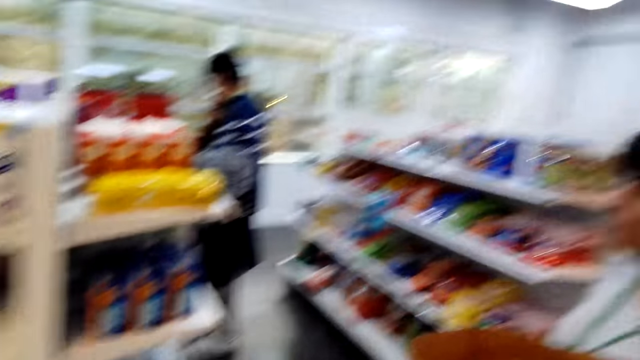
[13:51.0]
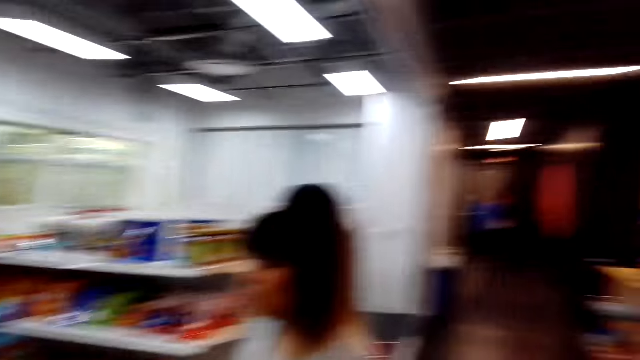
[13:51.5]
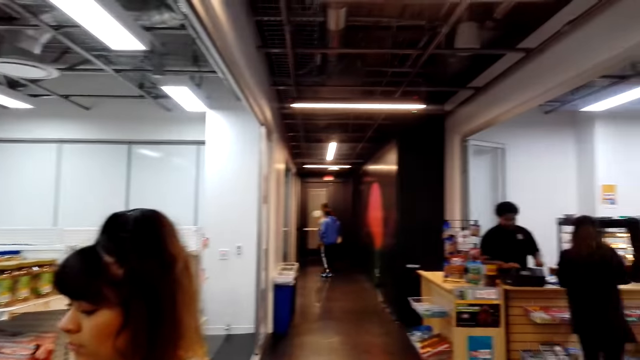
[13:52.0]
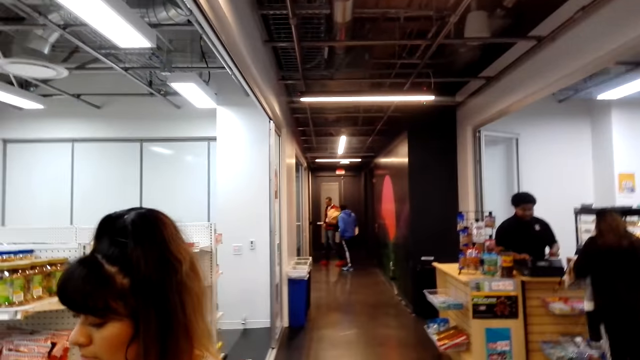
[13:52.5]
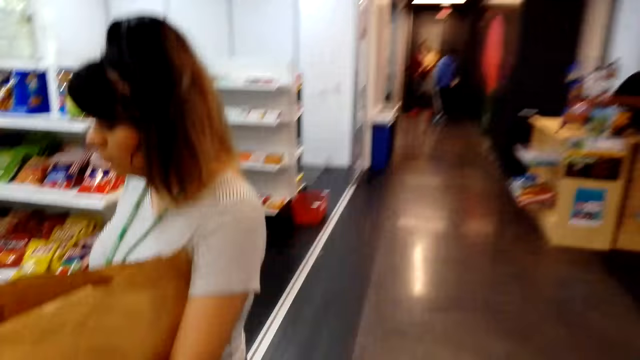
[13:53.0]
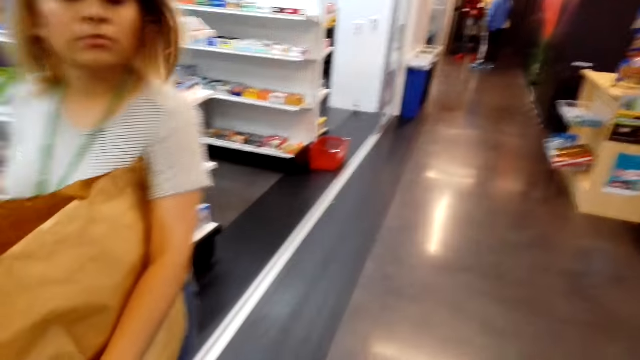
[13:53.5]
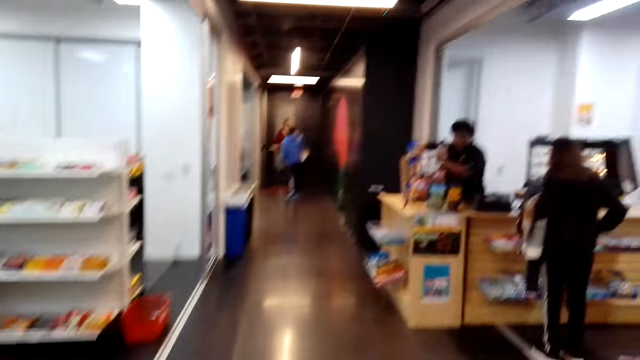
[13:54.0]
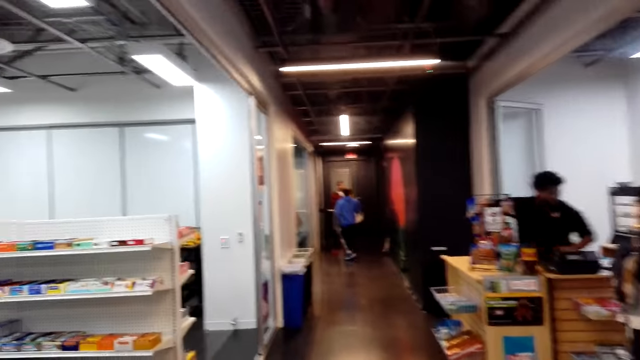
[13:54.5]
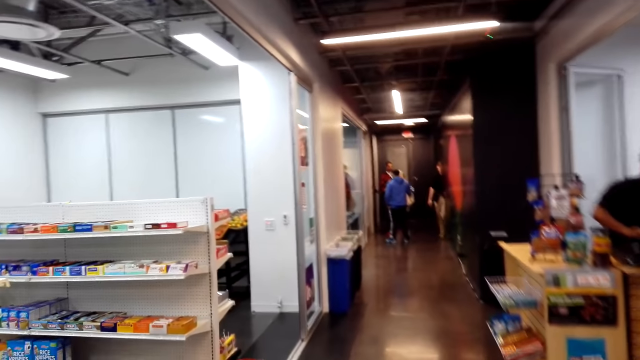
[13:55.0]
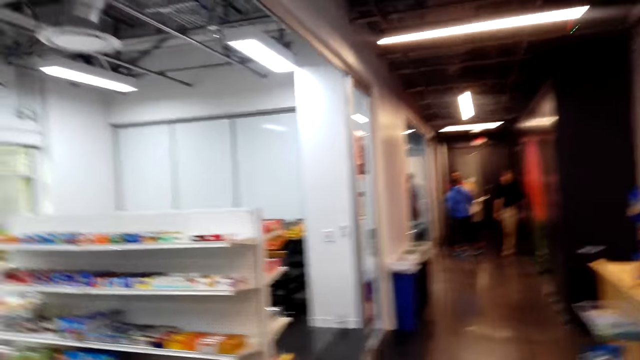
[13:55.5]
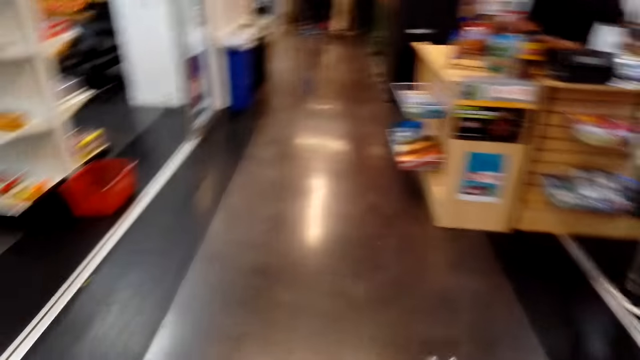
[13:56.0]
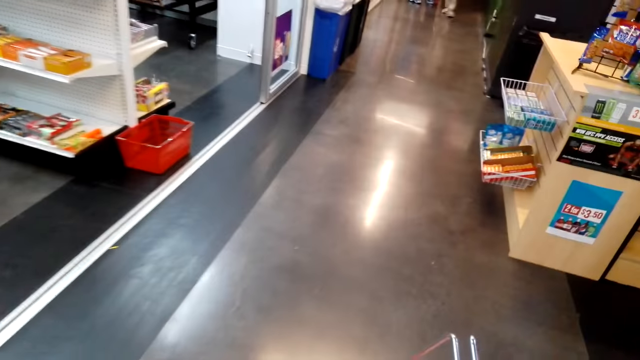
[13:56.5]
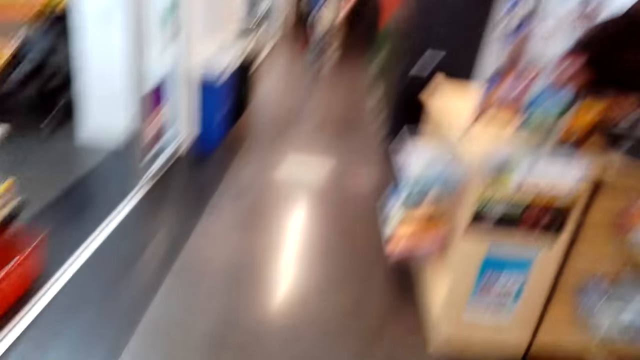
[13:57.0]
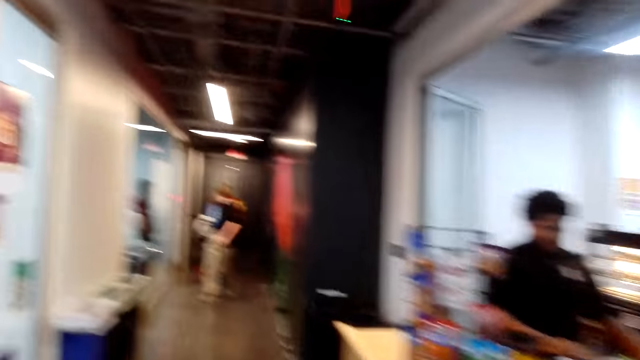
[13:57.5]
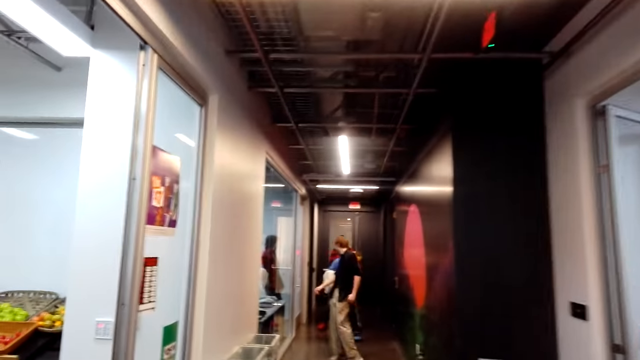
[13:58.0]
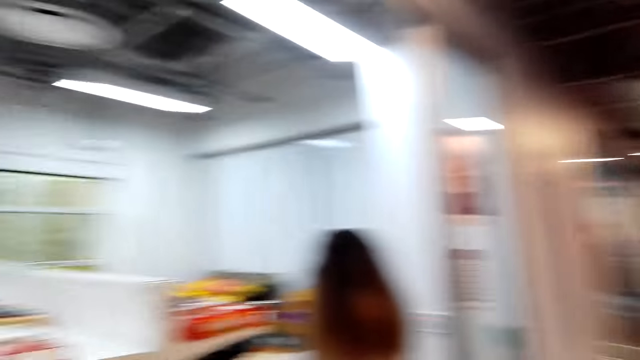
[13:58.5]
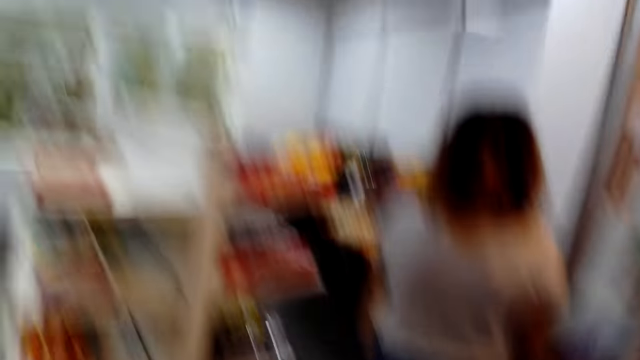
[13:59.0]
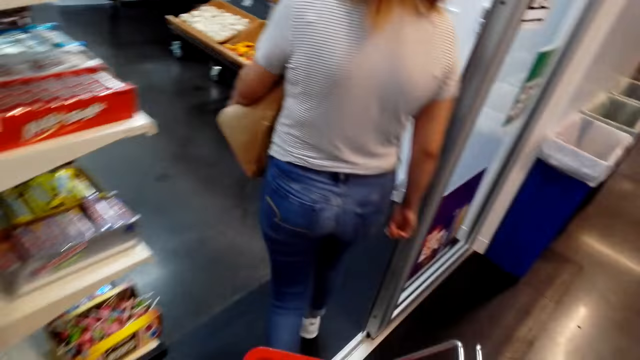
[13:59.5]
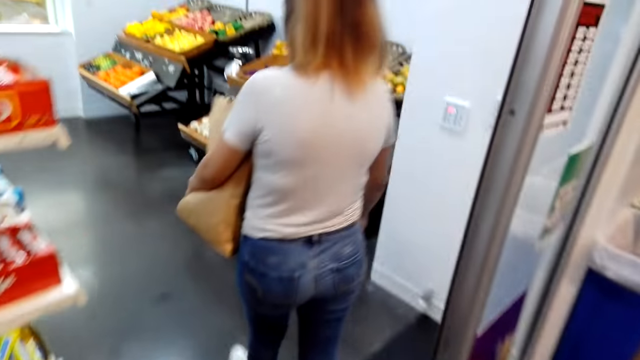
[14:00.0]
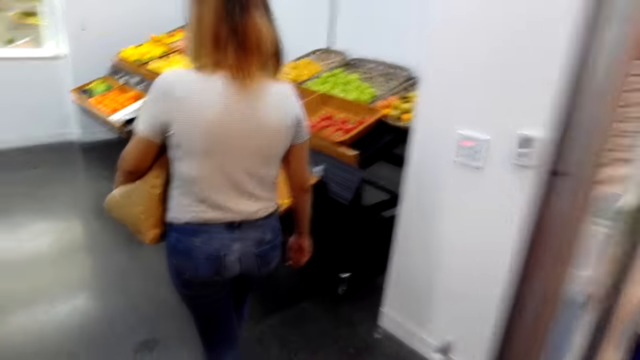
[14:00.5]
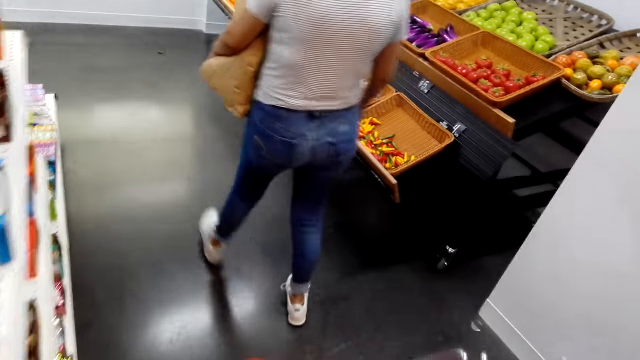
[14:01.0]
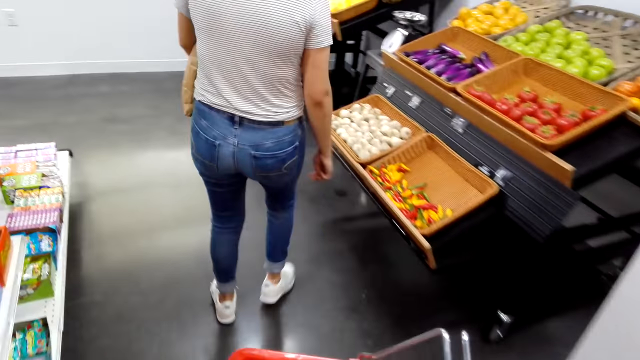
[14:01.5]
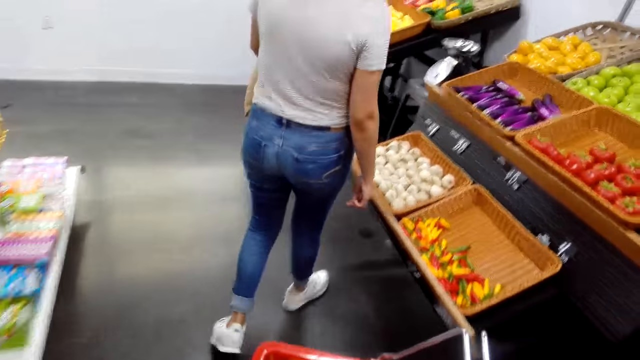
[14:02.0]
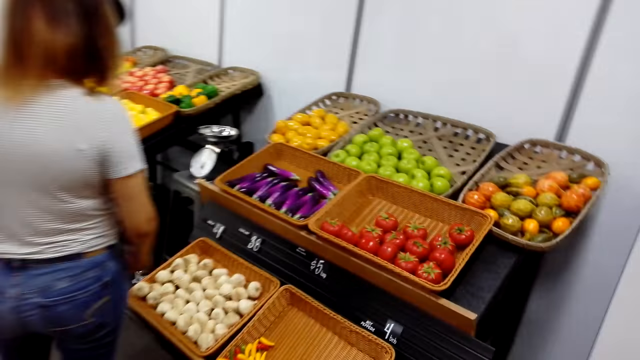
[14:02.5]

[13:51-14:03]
The camera wearer looks around. A person interacts with another person. The camera wearer walks in the room. Another person touches the scanning machine. Another person stands at the counter. Another person walks from another room. The camera wearer walks. Another person walks.

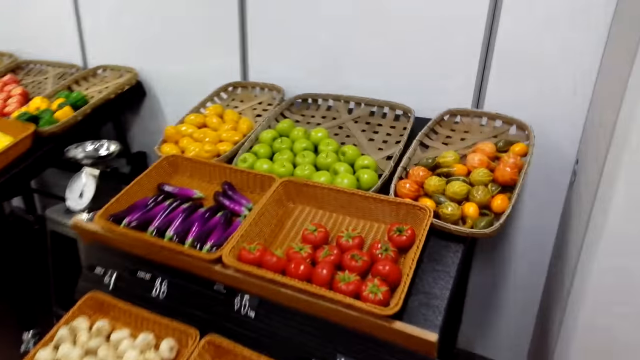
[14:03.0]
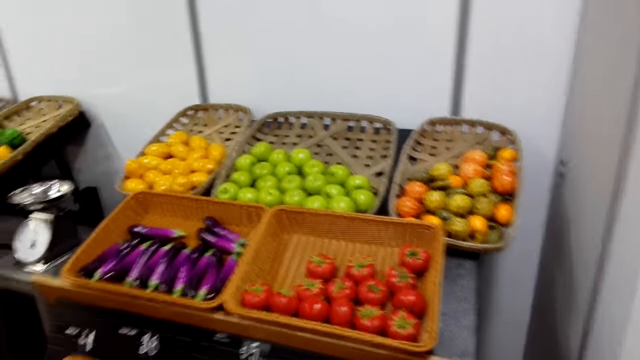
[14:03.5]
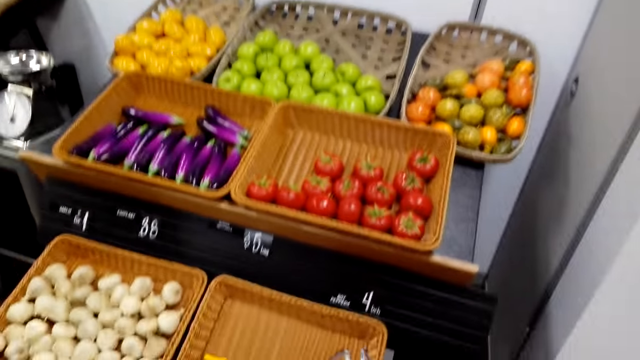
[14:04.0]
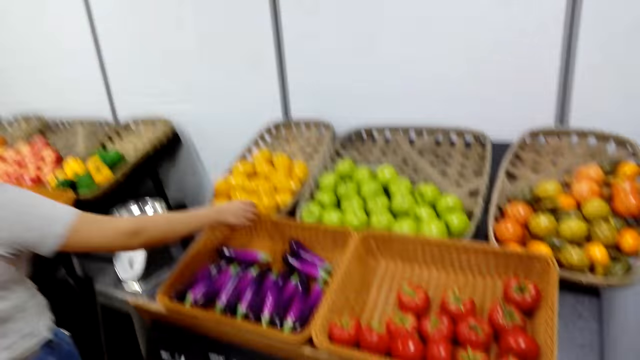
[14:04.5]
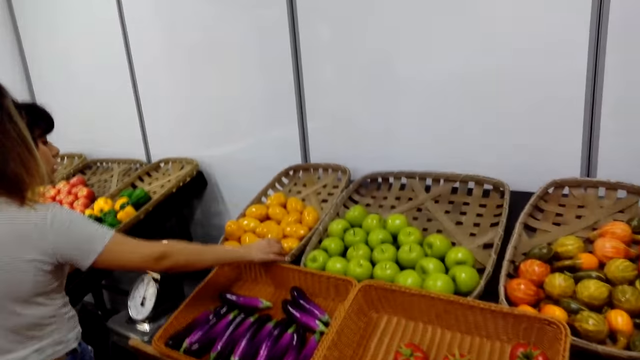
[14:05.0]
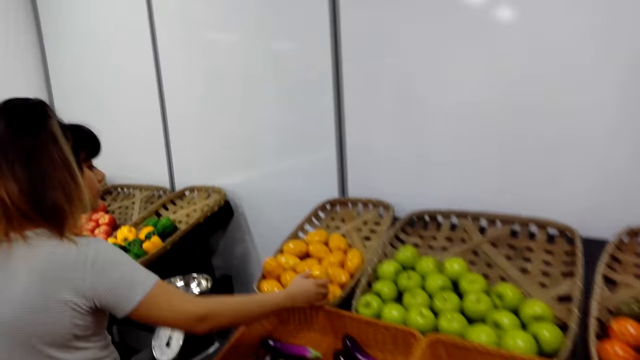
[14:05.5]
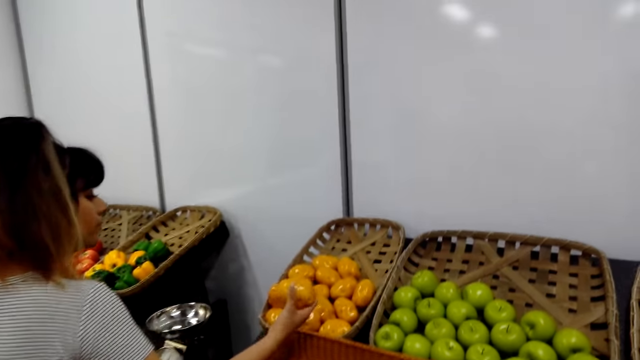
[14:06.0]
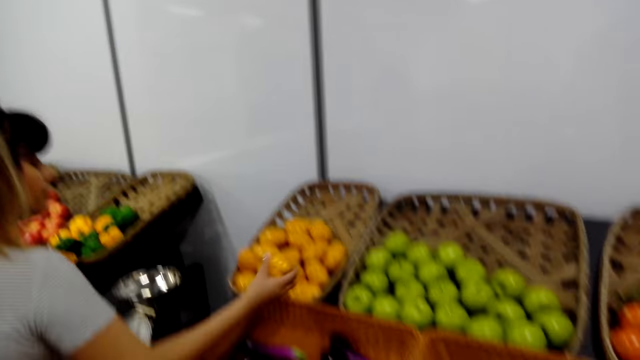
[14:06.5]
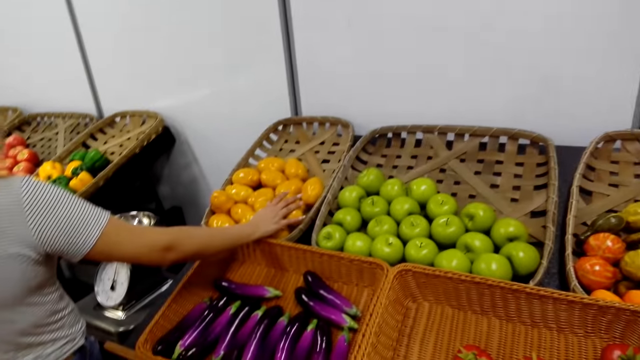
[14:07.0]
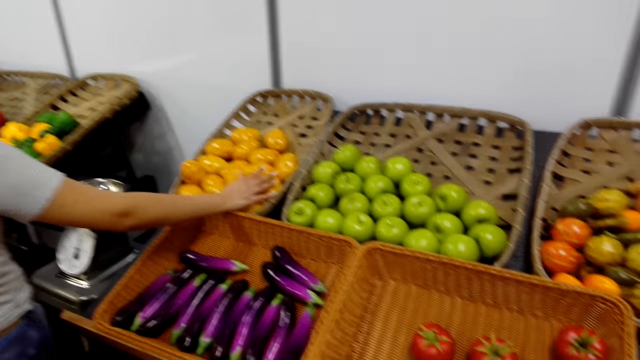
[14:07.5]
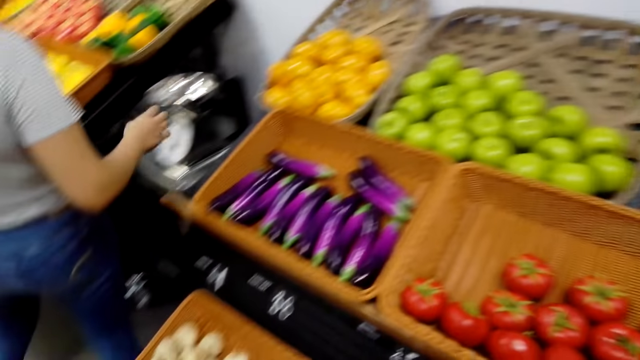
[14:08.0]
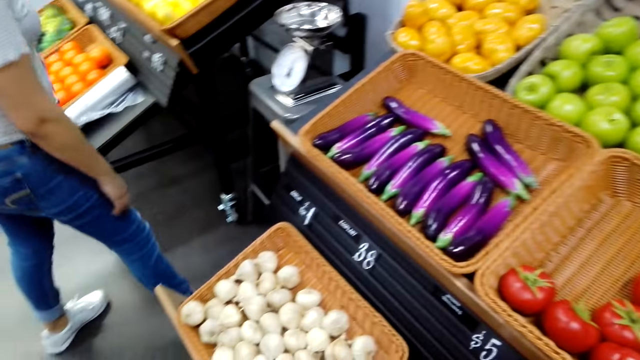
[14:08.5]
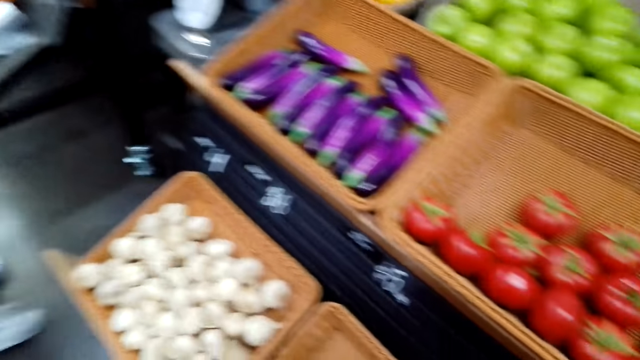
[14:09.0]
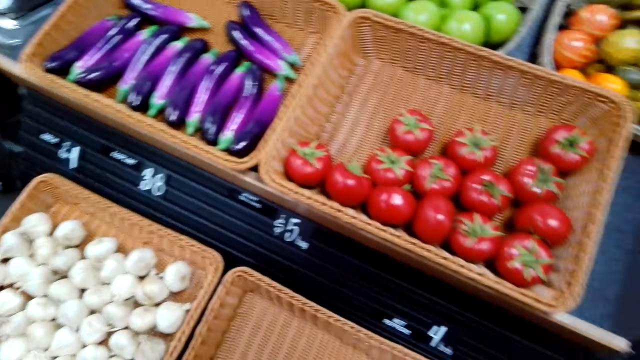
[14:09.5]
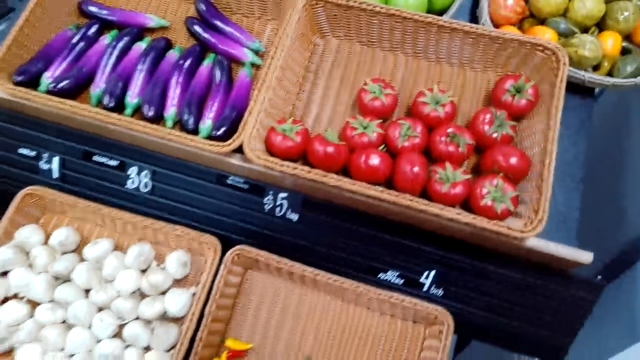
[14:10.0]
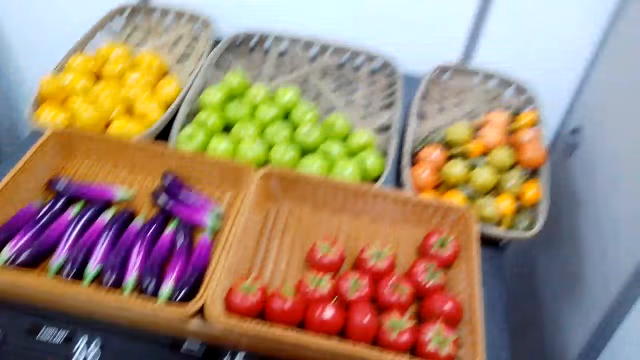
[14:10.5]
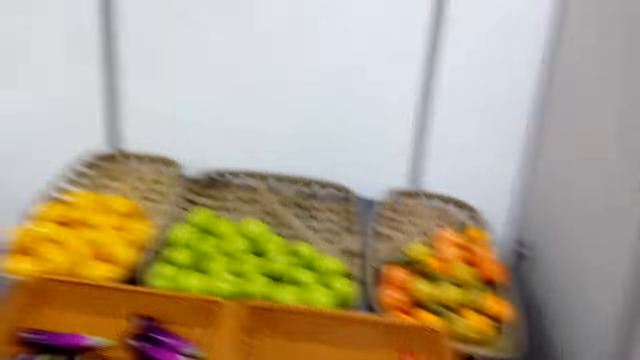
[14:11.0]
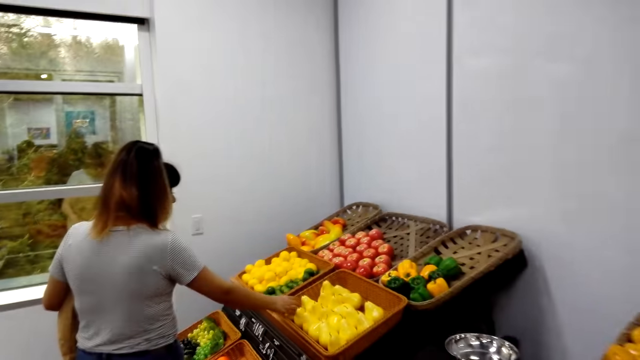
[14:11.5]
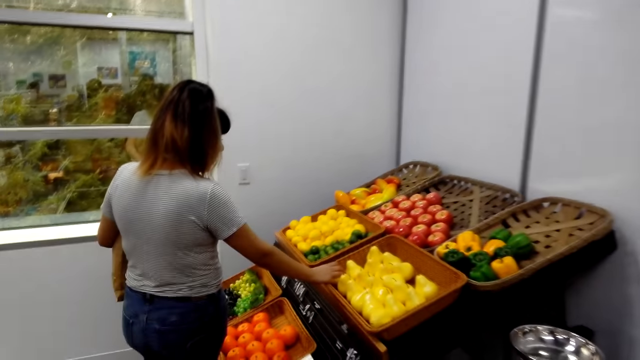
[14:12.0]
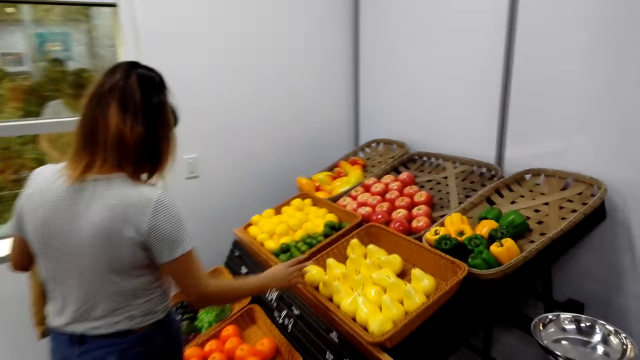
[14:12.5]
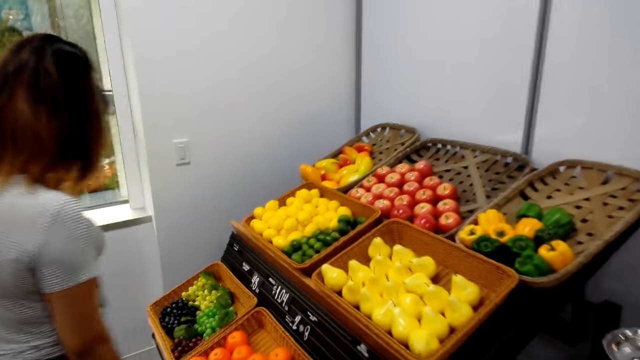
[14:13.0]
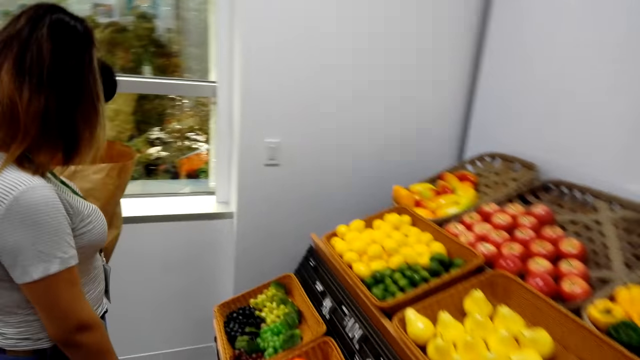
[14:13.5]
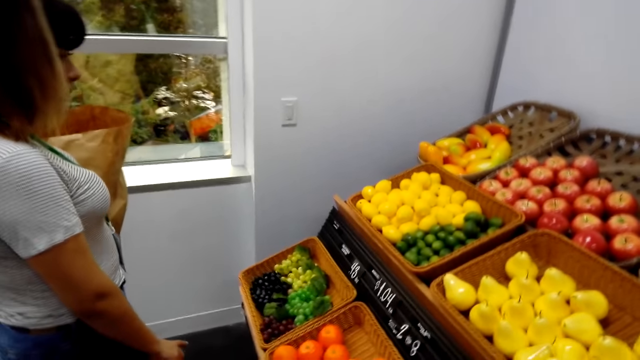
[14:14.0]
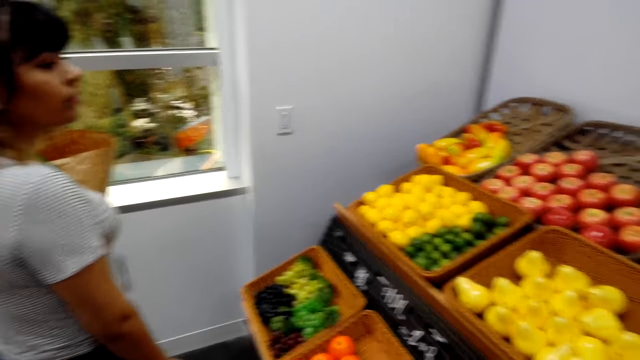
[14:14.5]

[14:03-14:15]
A person picks a tomato or Irish potato. The person drops the Irish potato in the tray. The person moves. The camera wearer walks. The person picks peas.
